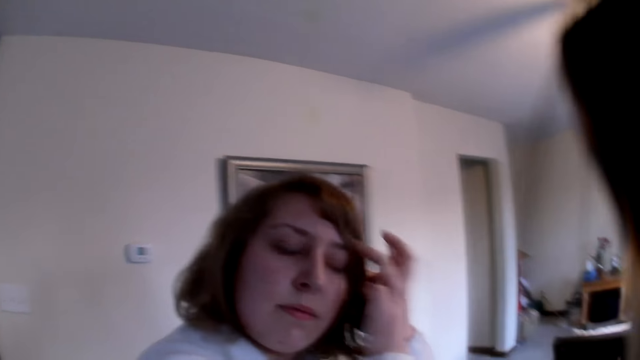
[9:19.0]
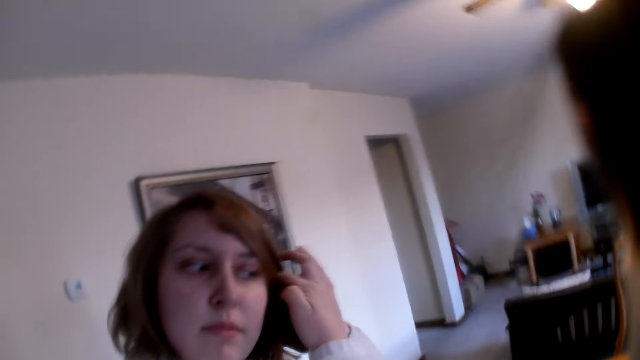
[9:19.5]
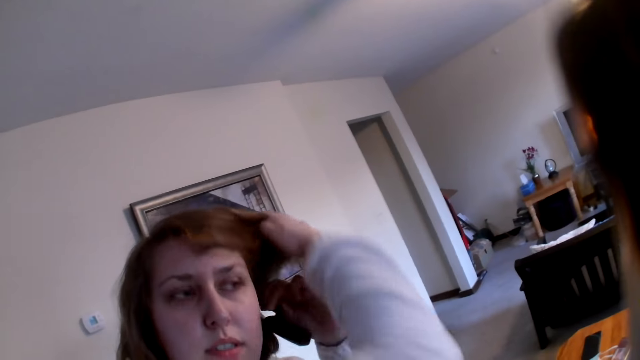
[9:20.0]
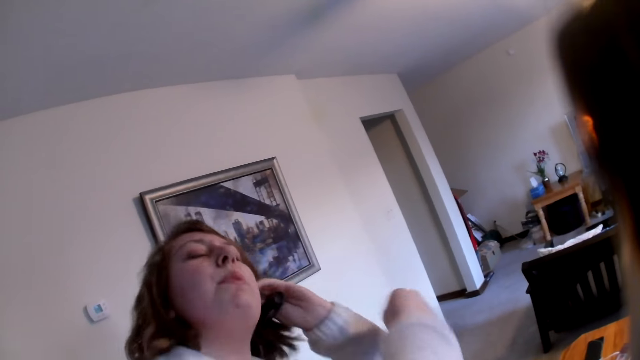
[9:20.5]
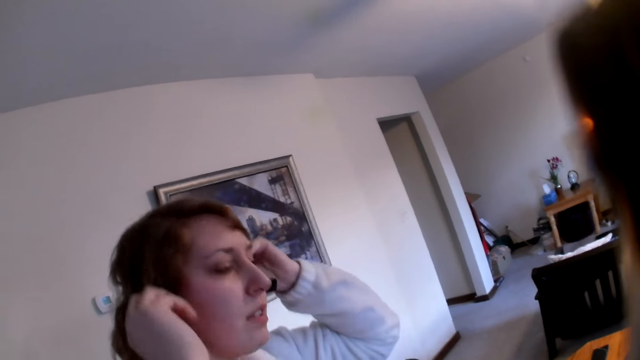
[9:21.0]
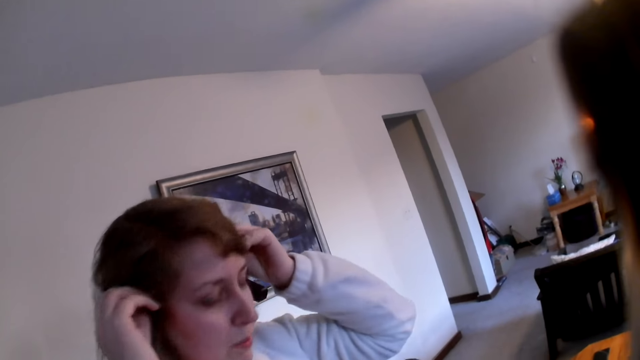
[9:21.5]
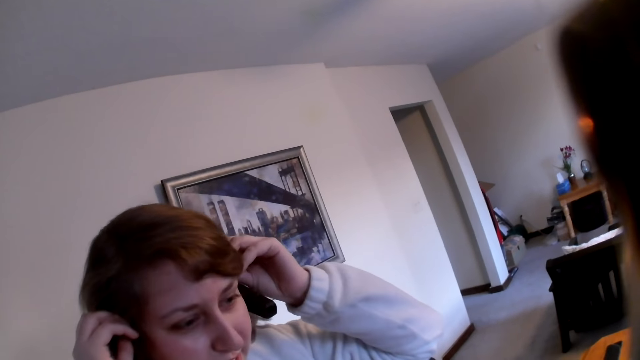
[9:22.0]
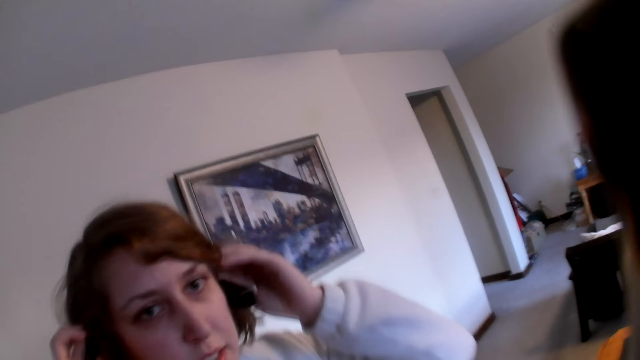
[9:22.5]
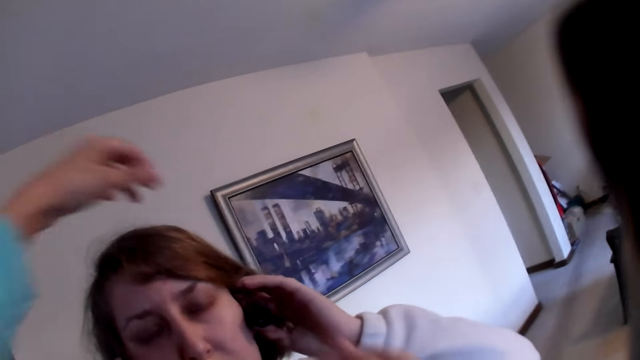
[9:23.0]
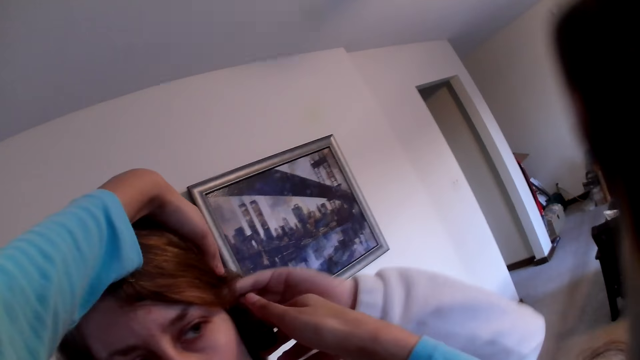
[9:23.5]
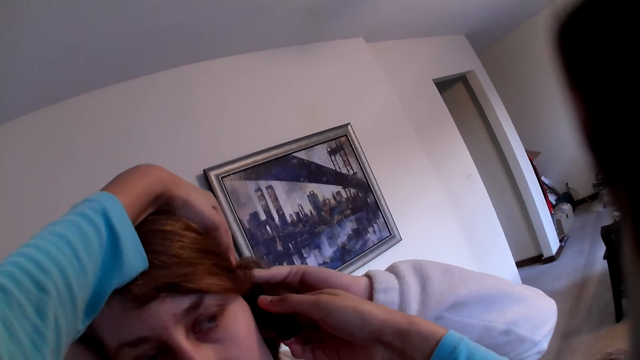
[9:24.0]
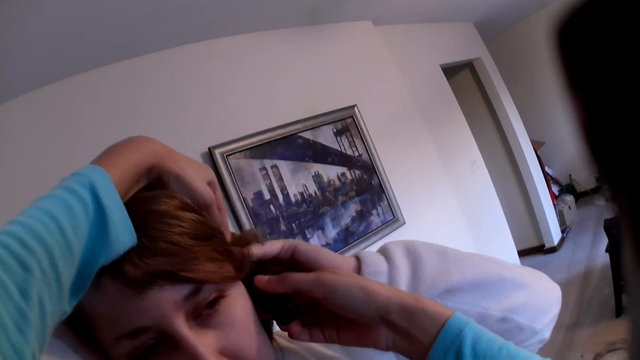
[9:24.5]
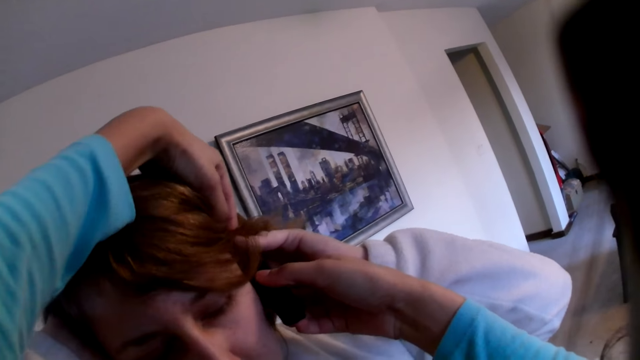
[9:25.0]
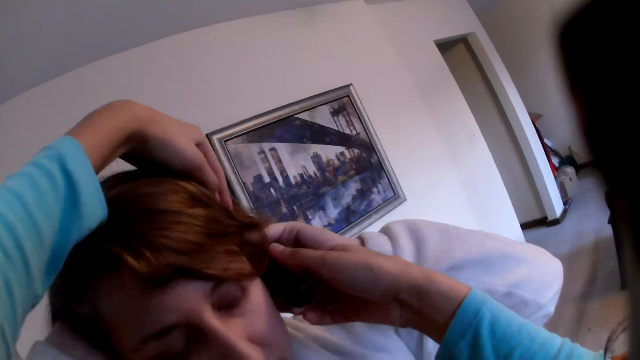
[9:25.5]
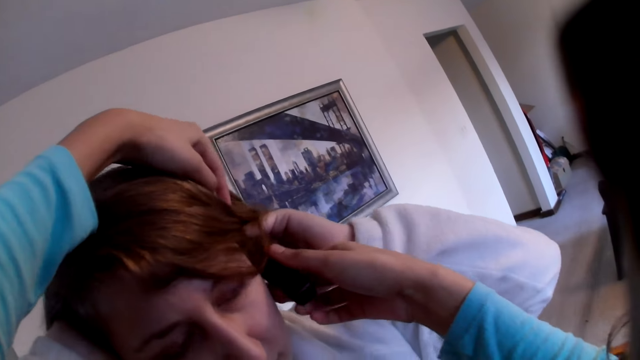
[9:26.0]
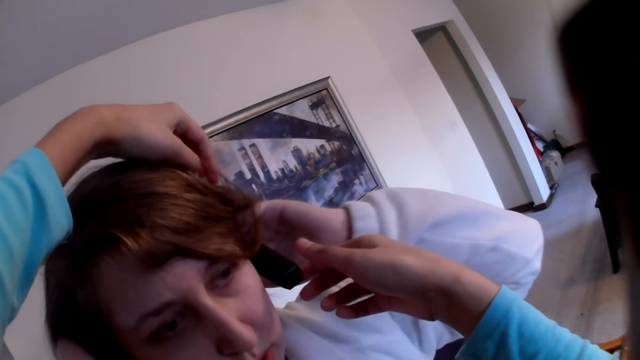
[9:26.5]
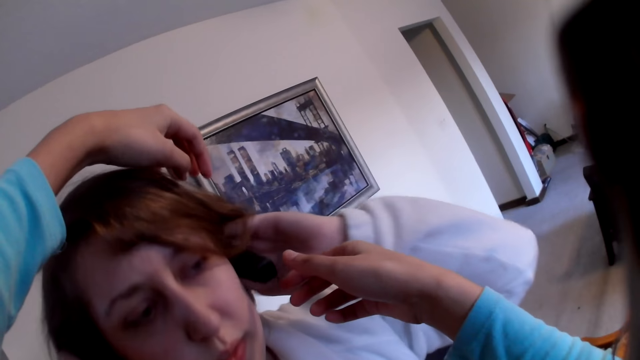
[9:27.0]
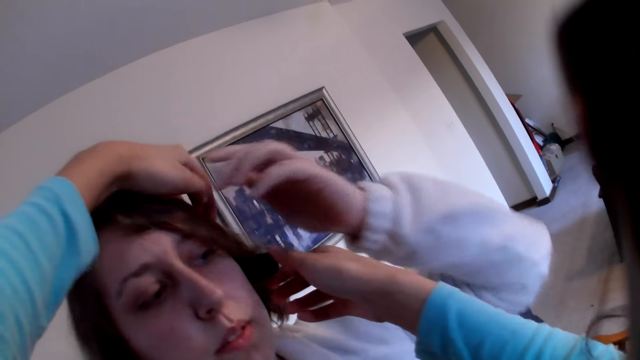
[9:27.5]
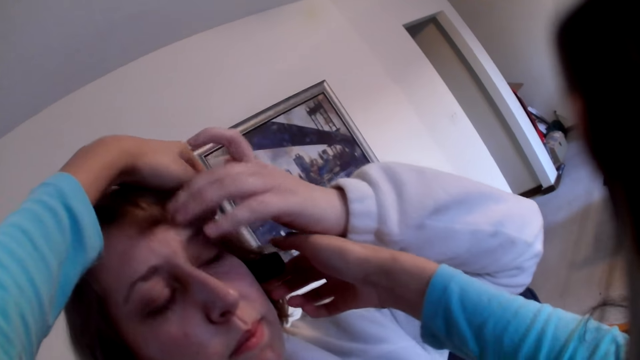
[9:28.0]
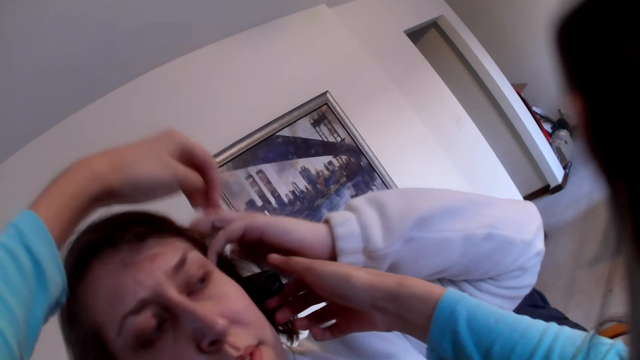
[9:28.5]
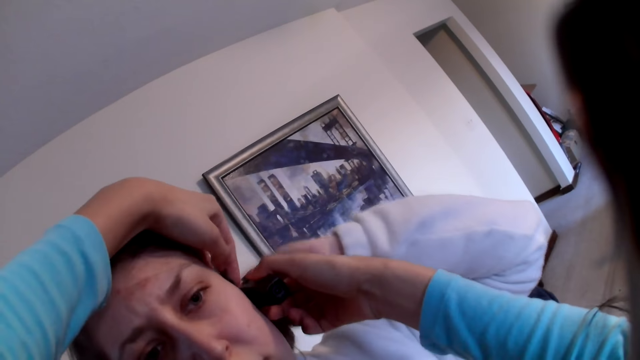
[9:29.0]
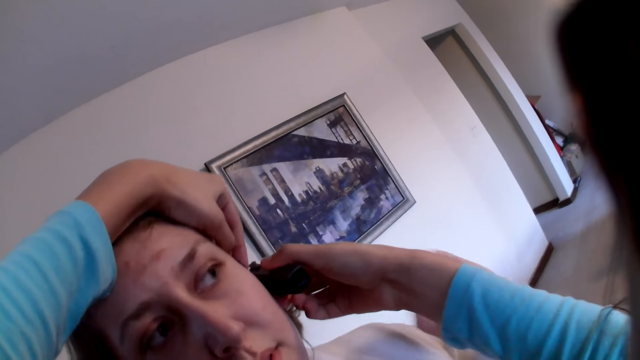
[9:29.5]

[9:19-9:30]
The camera wearer helps a woman to put on the camera. They adjust the headset on the woman.

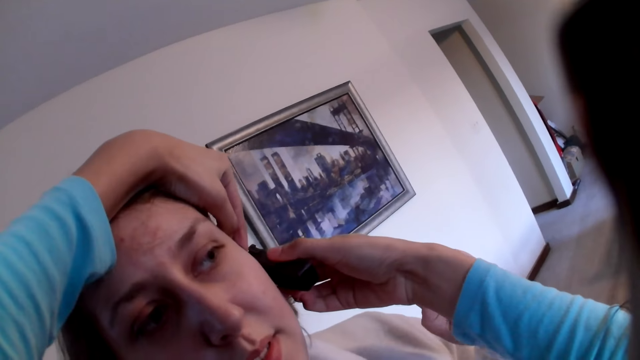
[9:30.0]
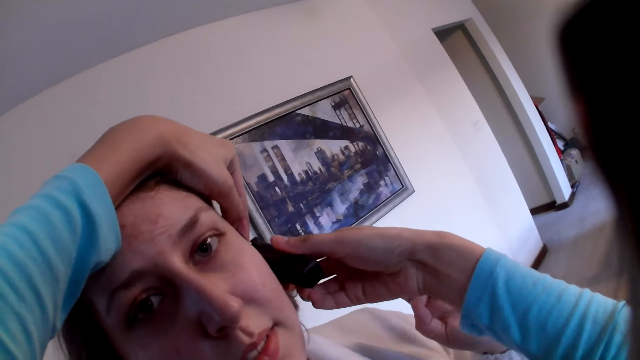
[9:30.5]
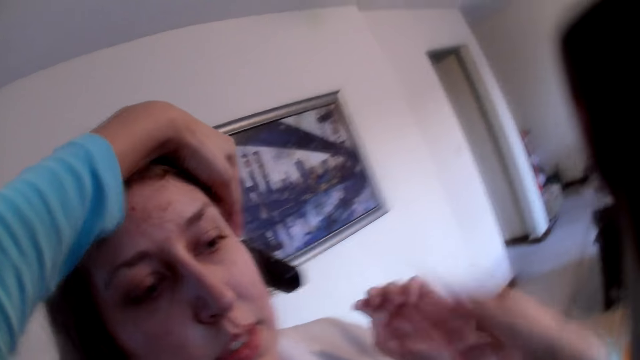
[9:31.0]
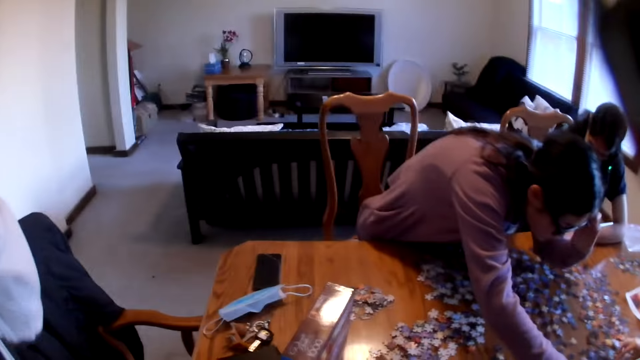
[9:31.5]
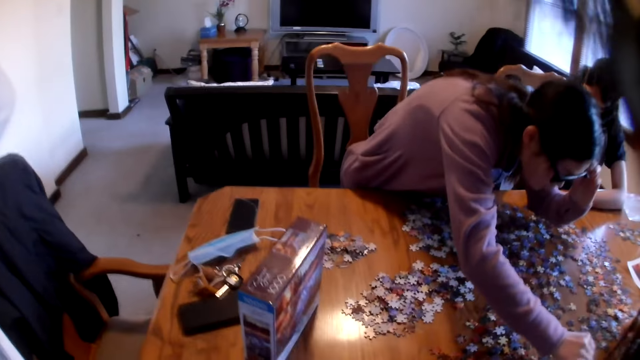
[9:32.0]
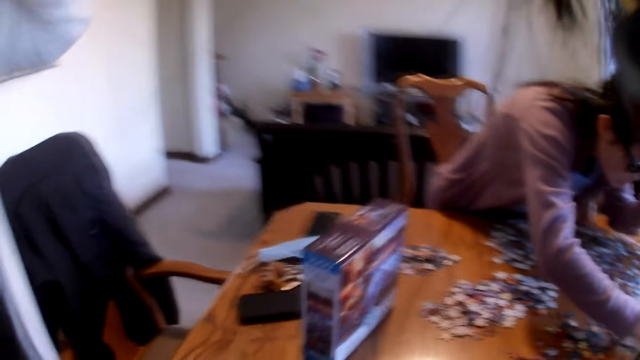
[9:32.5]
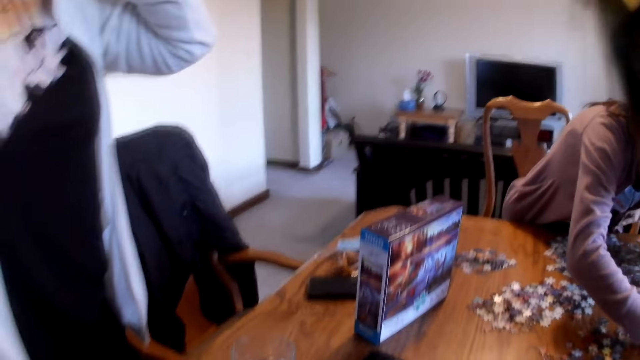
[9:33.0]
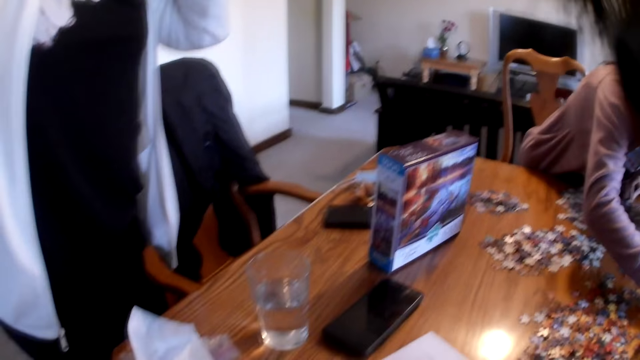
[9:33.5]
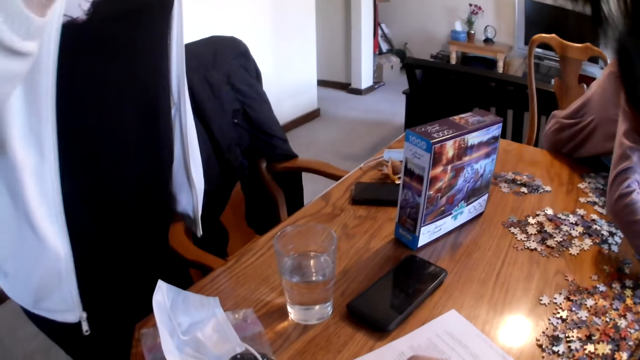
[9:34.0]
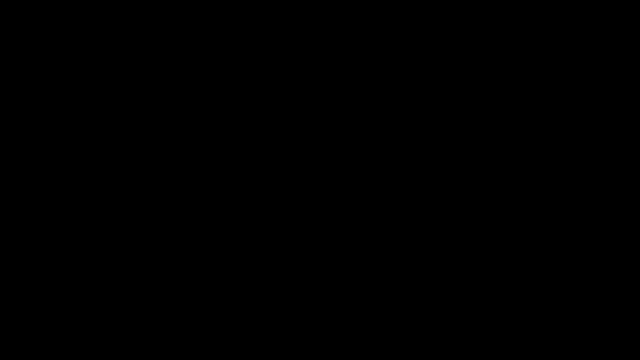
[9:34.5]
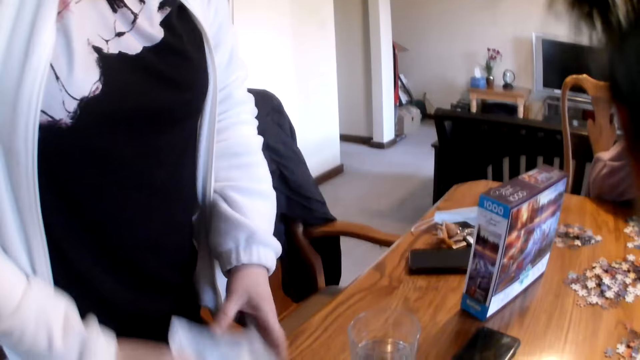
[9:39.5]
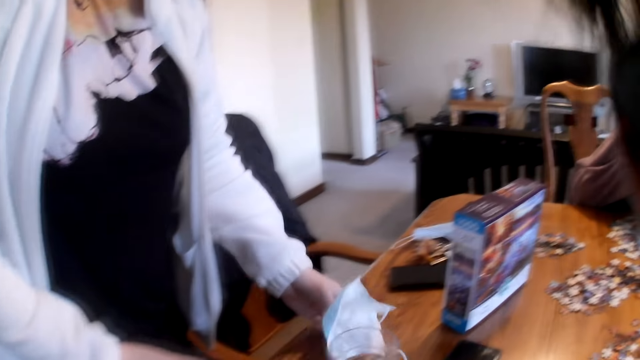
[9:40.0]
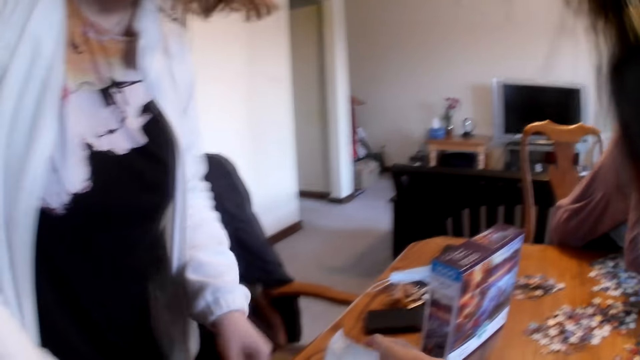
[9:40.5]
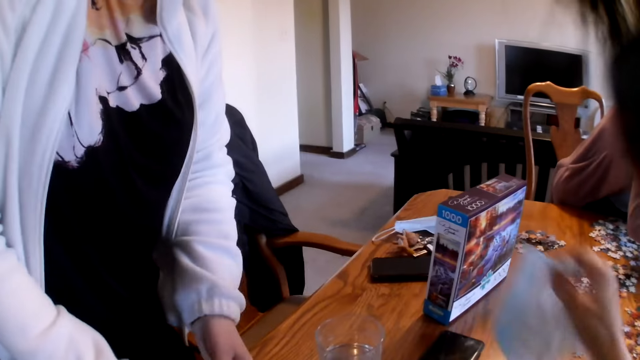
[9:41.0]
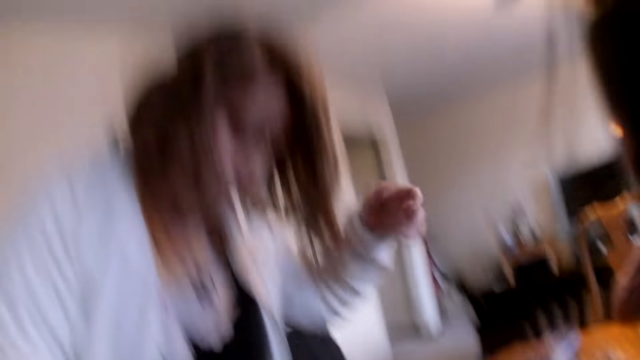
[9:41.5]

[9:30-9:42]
A woman stands. A person places paper on the table. Another woman moves the mask on the table. The camera wearer picks up the paper on the table.
